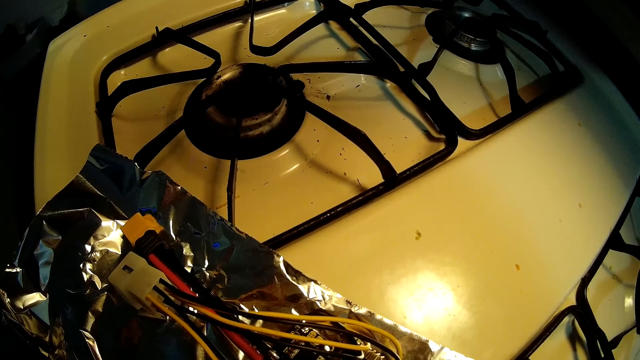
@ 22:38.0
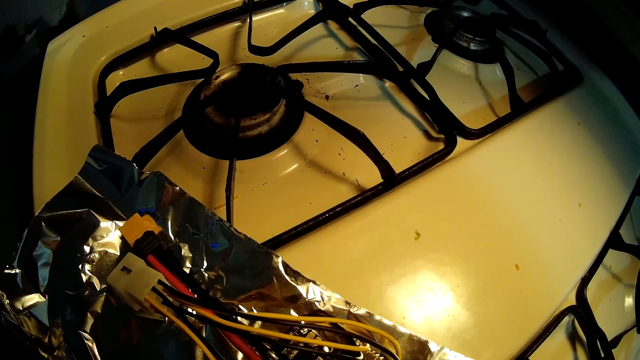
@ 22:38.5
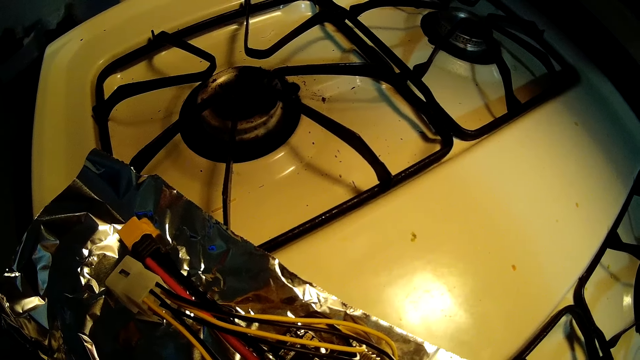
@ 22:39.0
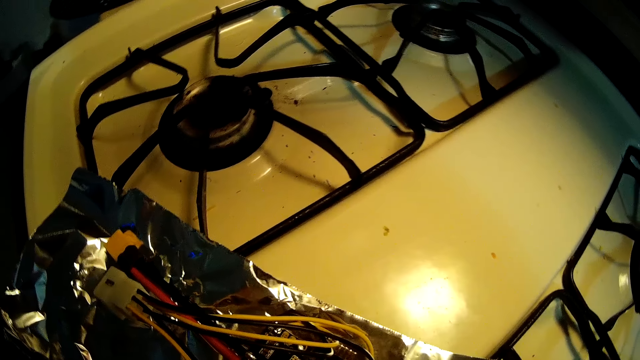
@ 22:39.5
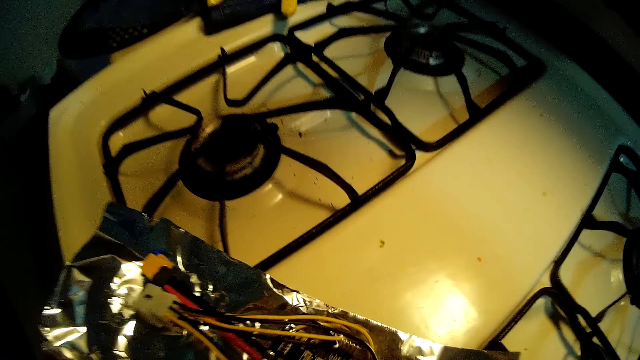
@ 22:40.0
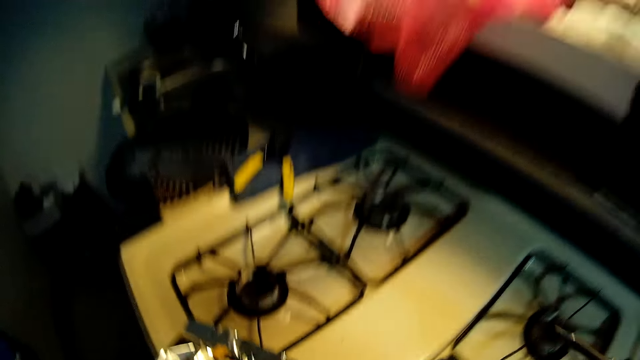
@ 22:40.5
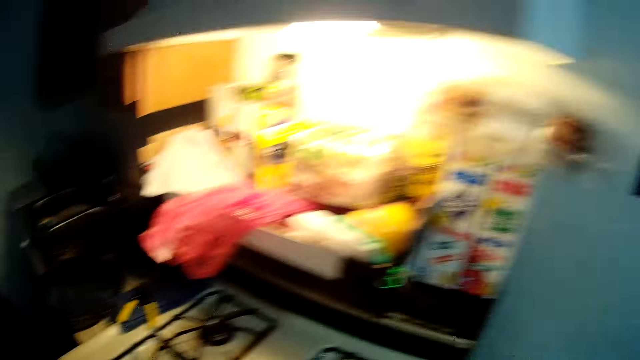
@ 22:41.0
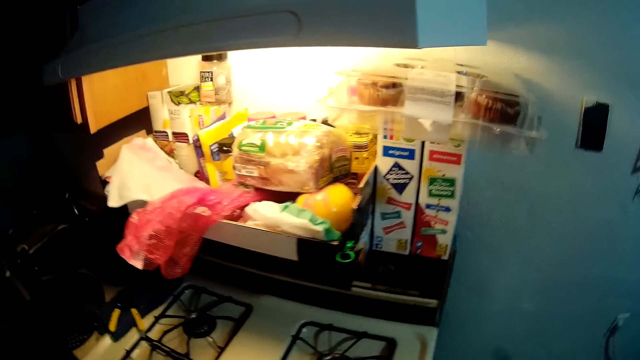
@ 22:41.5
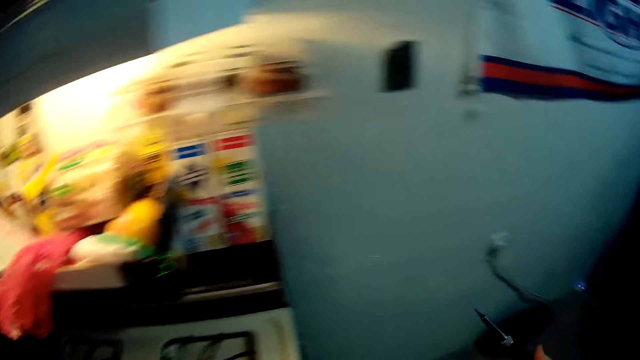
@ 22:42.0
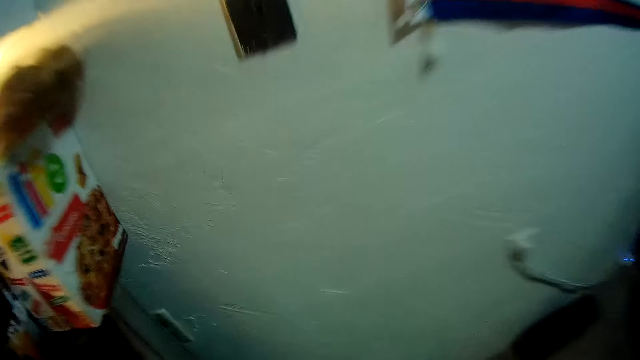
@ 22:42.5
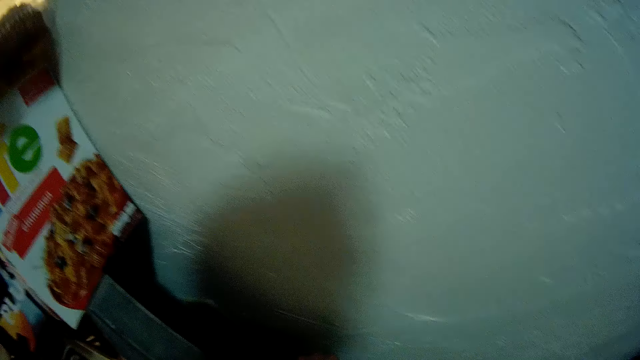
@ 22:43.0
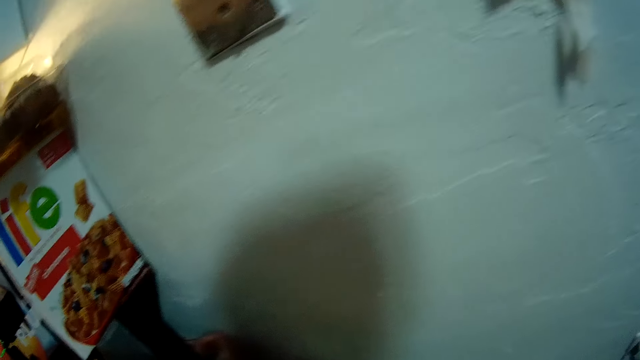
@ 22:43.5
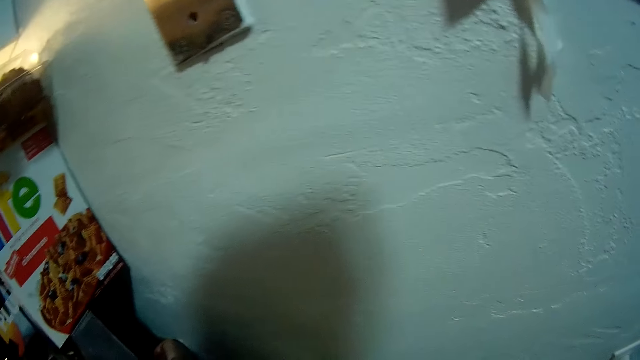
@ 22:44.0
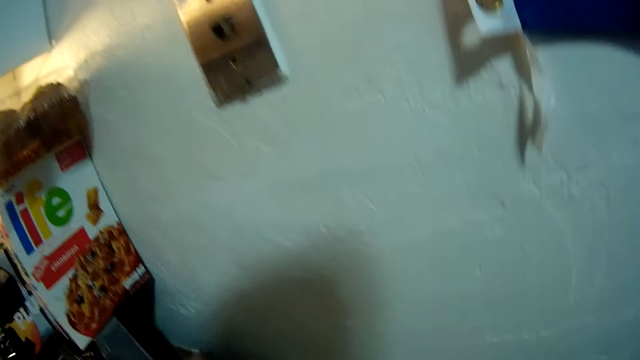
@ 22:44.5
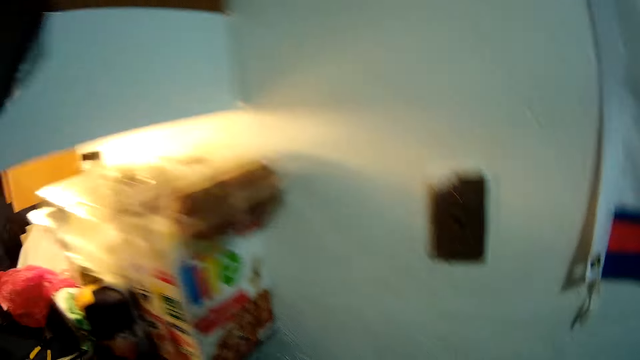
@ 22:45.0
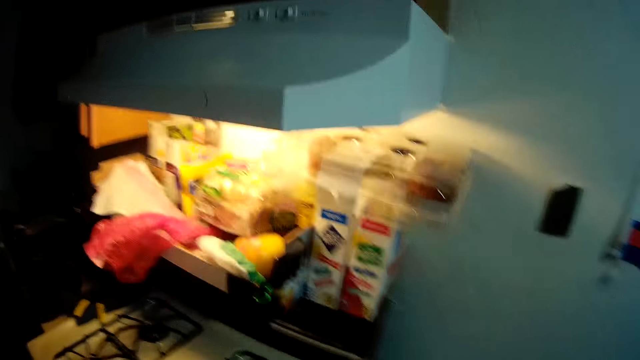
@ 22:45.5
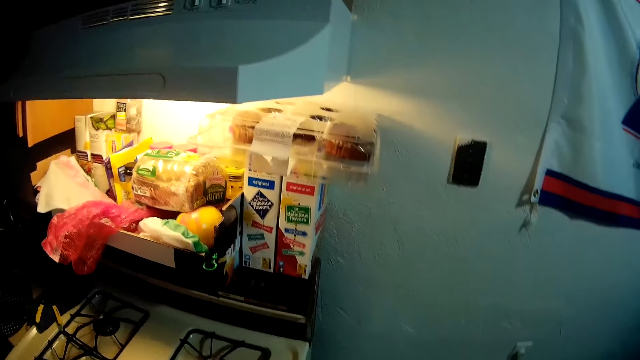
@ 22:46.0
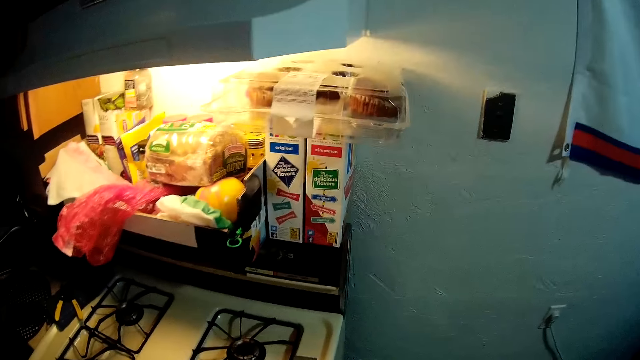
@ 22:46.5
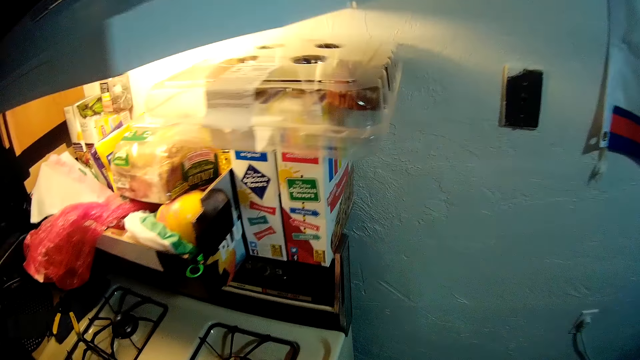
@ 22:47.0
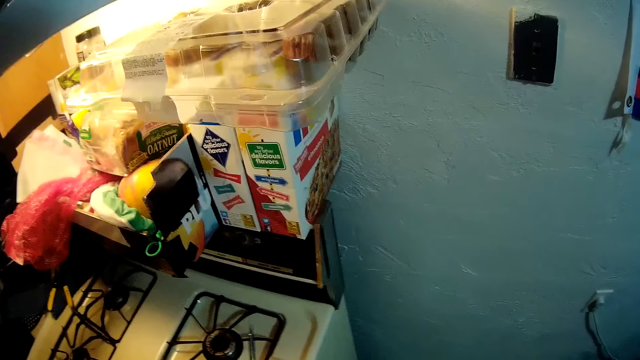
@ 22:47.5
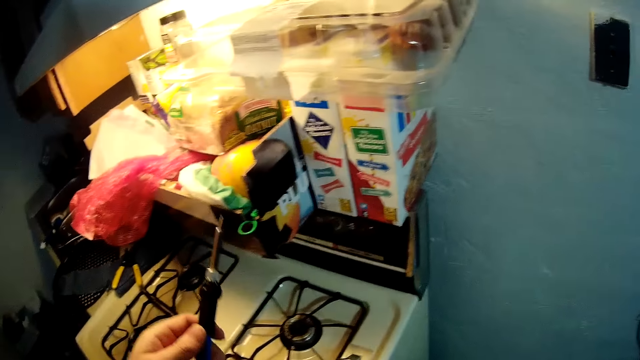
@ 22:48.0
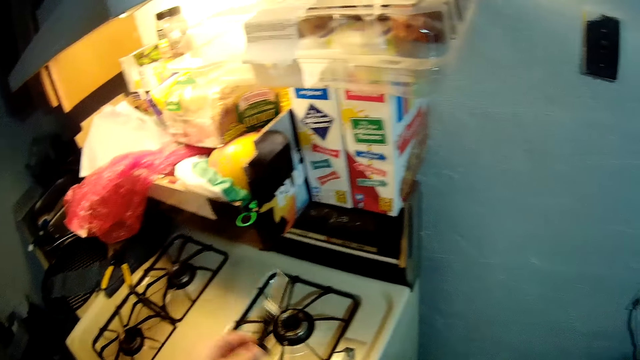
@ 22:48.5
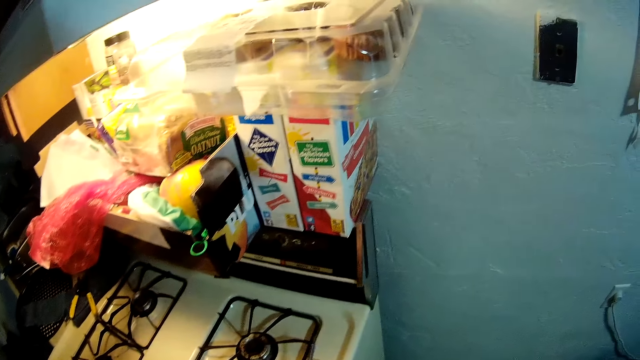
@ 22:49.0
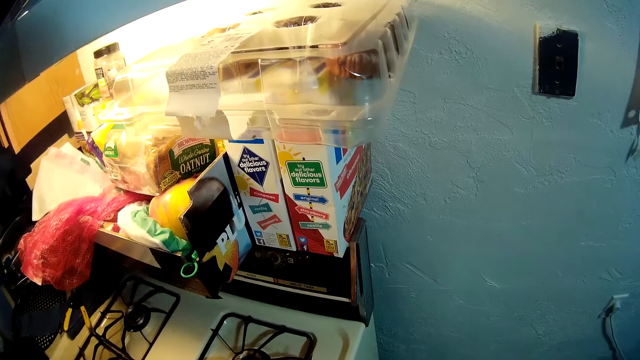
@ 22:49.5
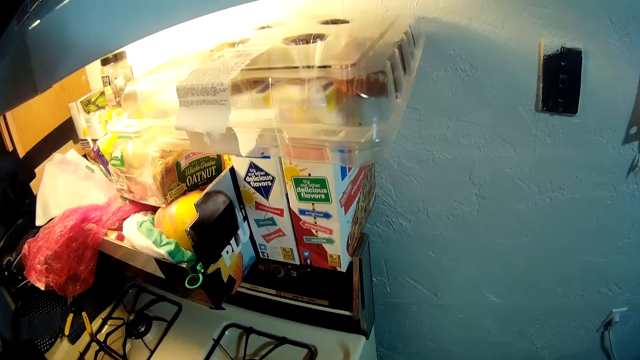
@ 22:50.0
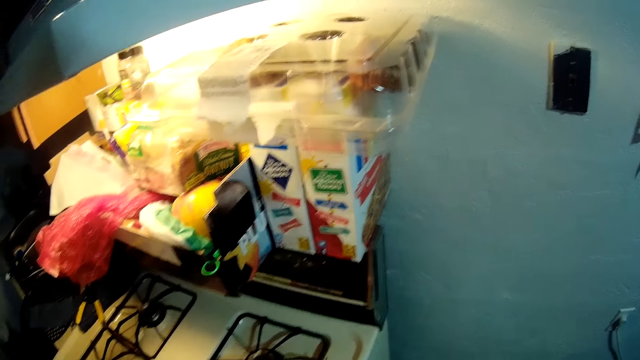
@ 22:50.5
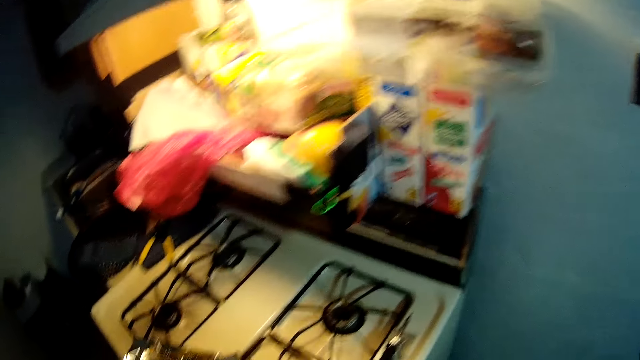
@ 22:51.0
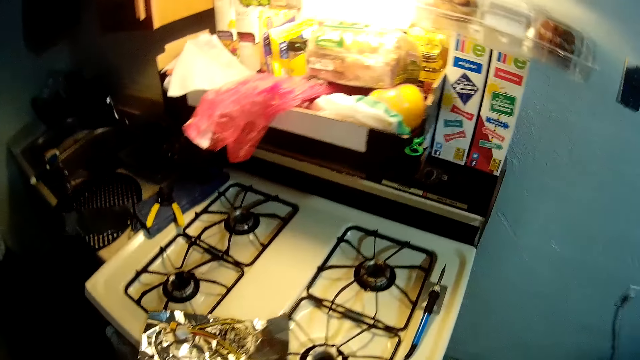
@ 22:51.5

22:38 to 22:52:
The camera wearer removes the soldering iron from the circuit board with his right hand. He switches off a socket. He unplugs the soldering iron from the wall socket with his right hand. He holds solder.

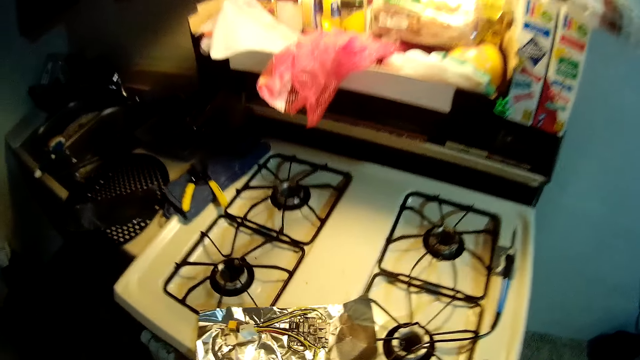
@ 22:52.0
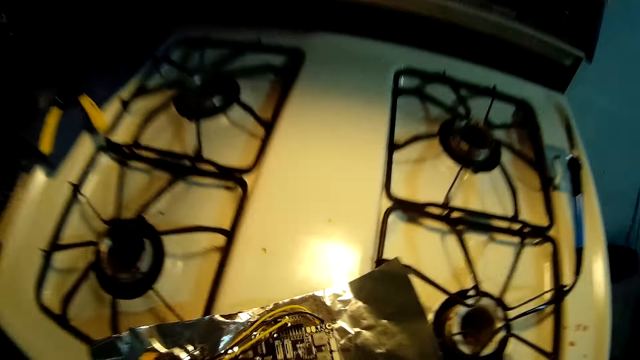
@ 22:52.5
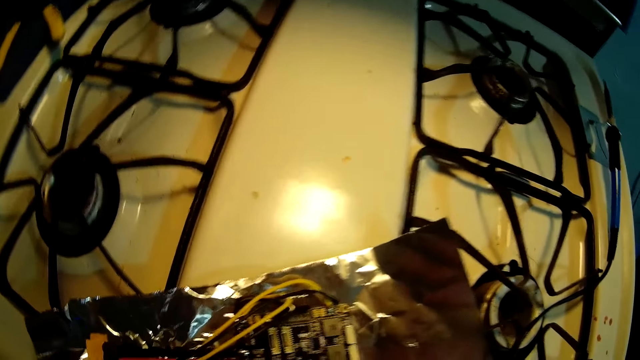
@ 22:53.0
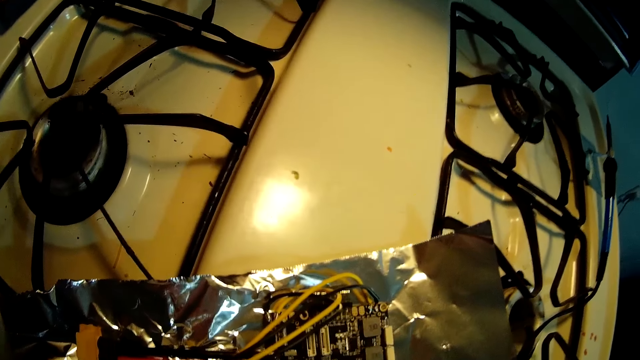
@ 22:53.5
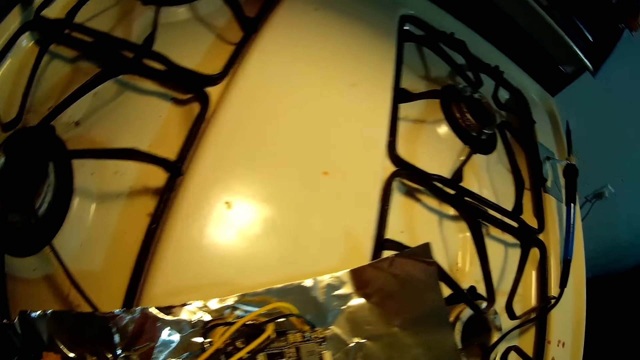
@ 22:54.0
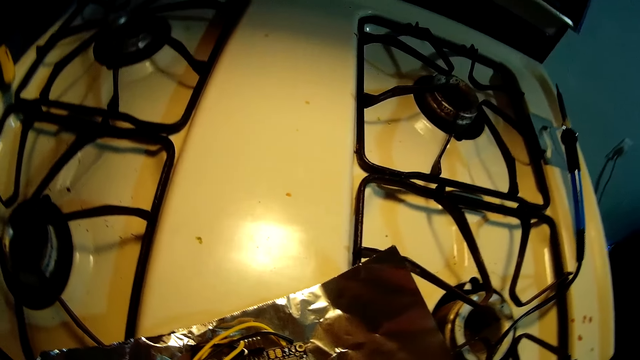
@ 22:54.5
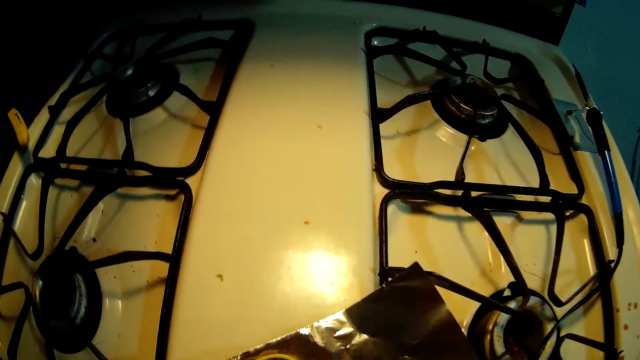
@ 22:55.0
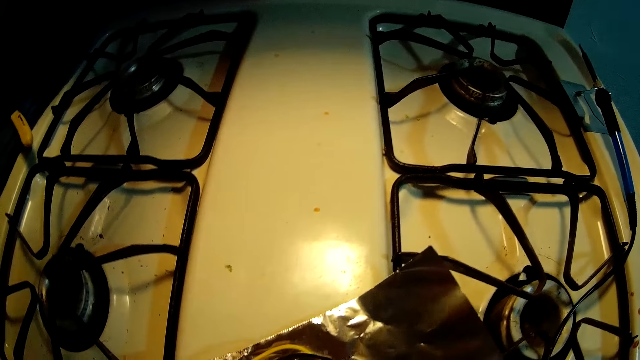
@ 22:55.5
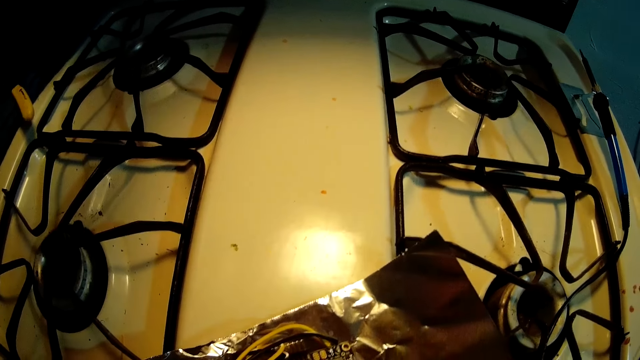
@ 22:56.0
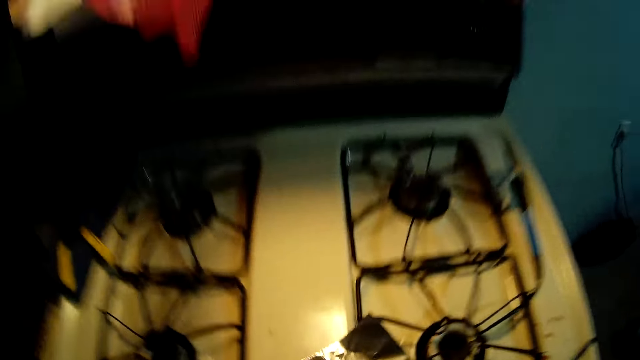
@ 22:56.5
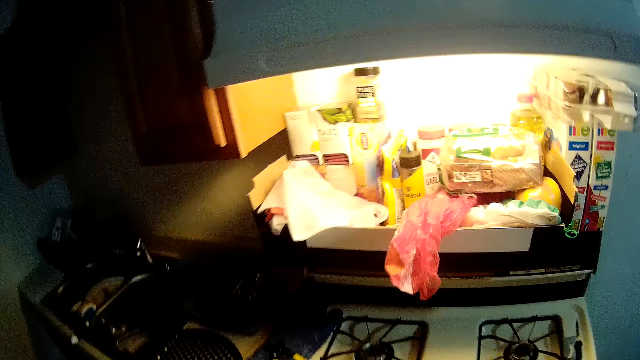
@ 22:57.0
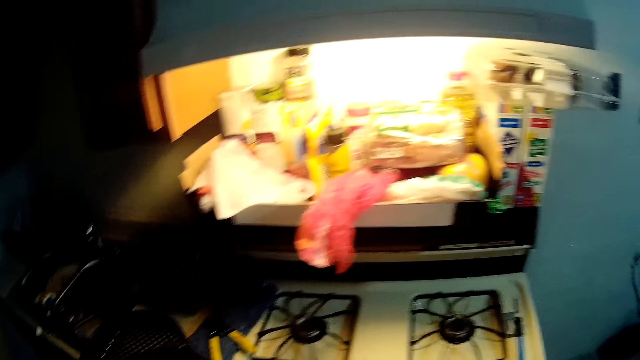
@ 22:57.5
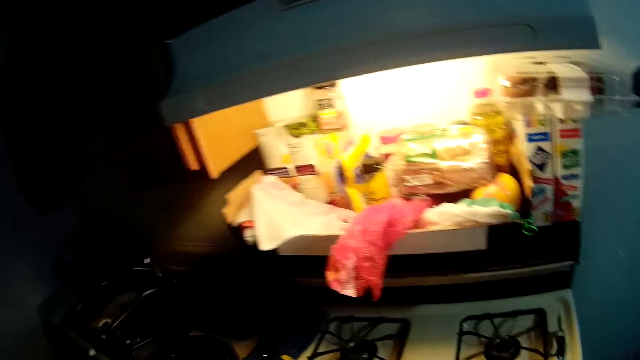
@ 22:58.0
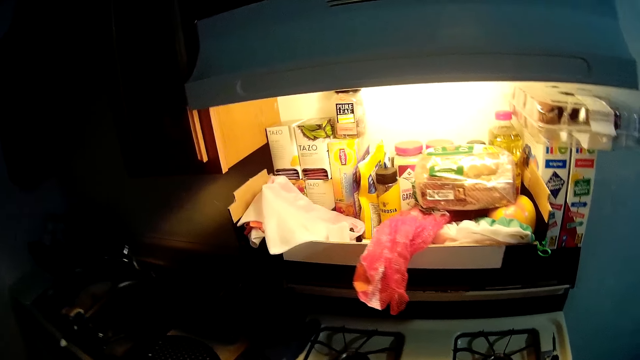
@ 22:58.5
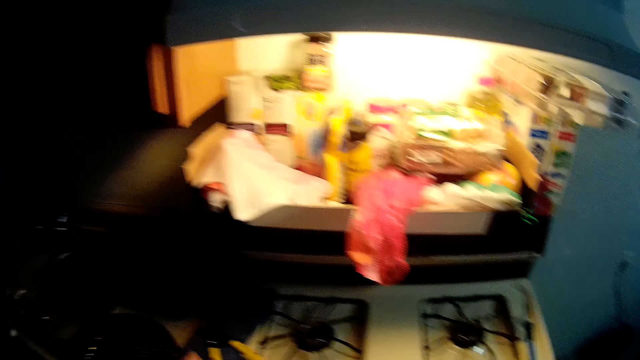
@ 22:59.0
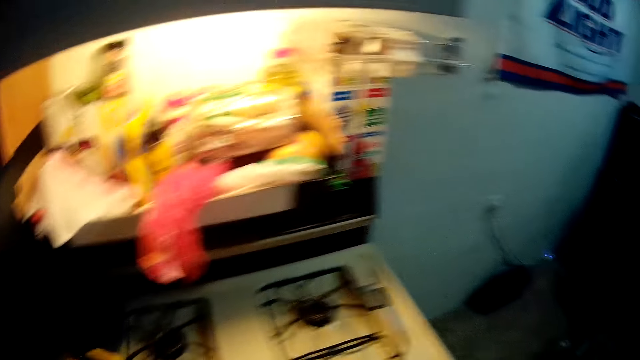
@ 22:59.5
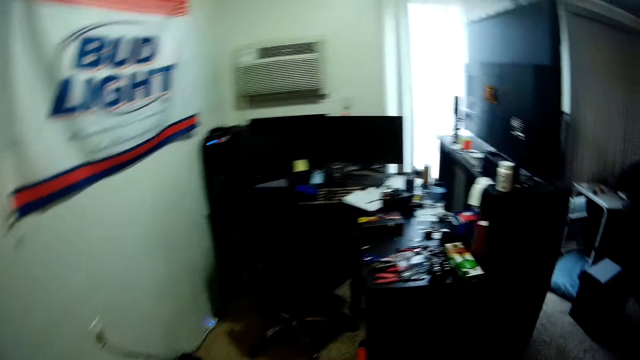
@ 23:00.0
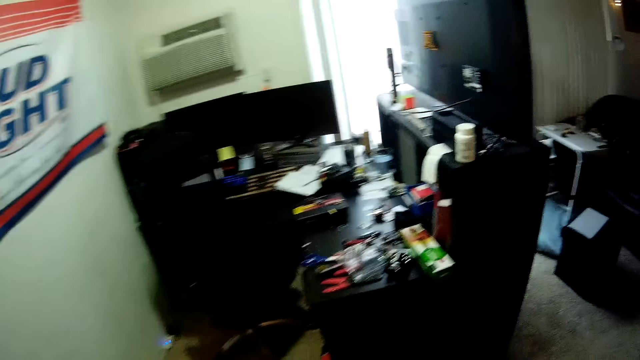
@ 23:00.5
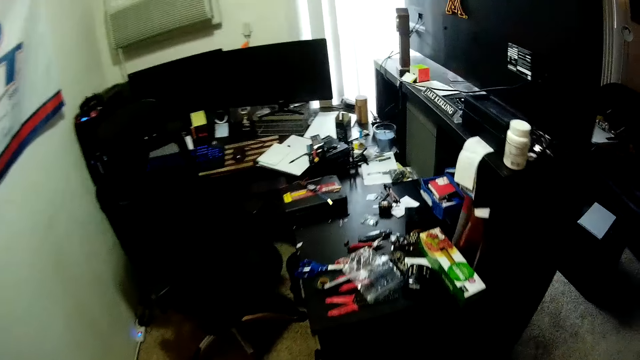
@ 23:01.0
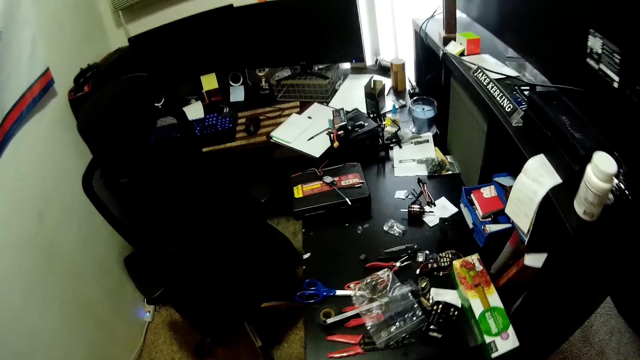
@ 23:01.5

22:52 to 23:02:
The camera wearer stares at a wire. They stare at the food shelf. They walk in the room.
